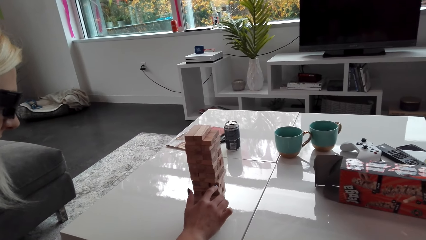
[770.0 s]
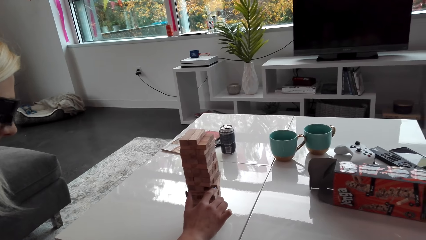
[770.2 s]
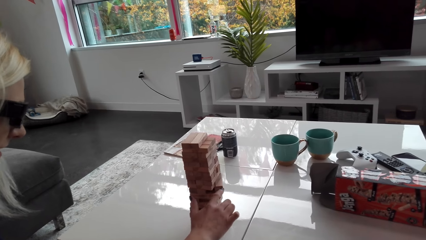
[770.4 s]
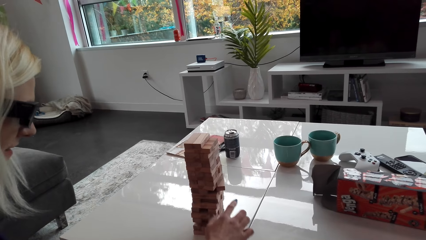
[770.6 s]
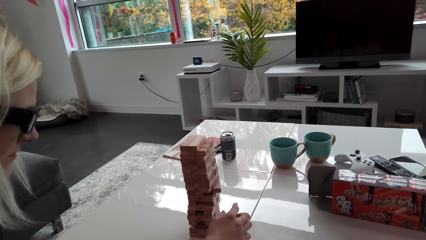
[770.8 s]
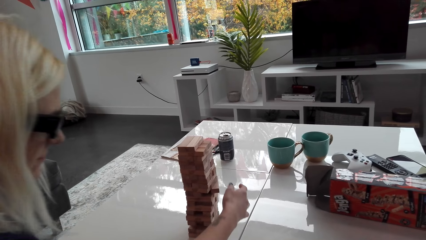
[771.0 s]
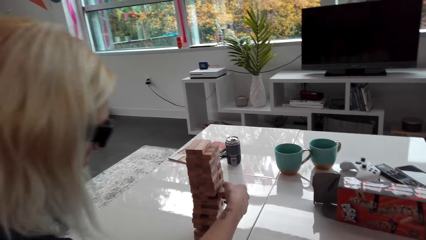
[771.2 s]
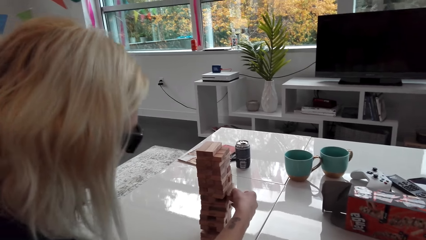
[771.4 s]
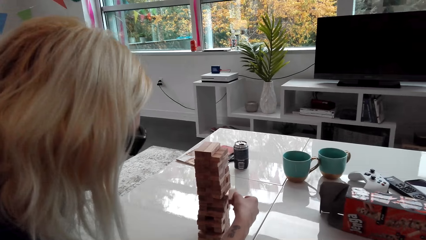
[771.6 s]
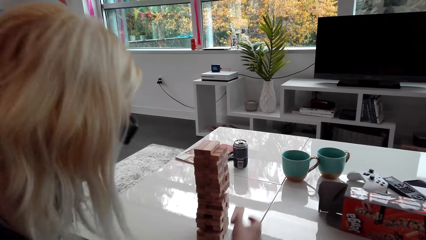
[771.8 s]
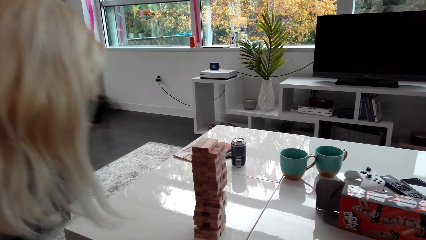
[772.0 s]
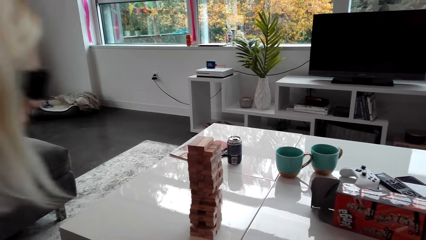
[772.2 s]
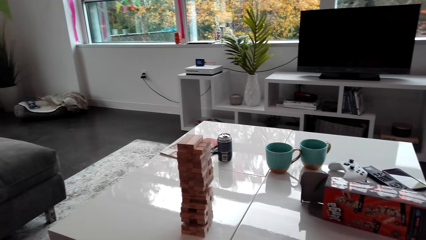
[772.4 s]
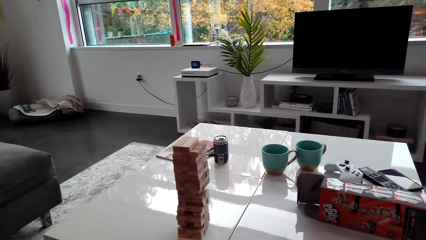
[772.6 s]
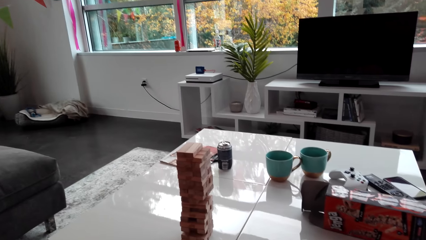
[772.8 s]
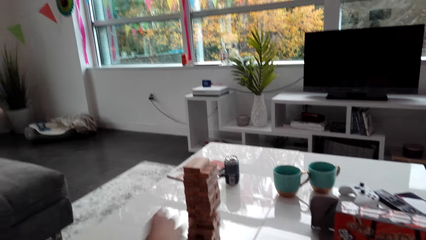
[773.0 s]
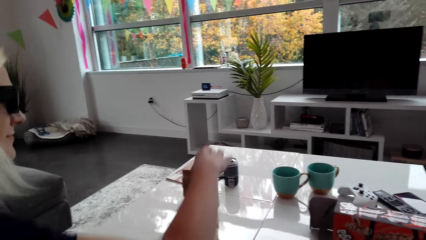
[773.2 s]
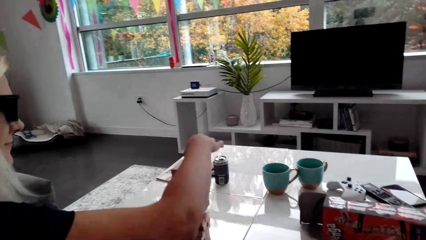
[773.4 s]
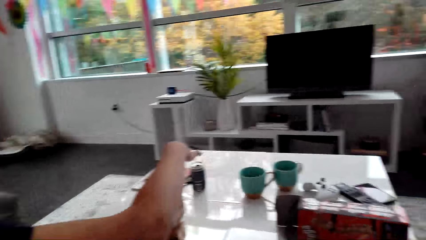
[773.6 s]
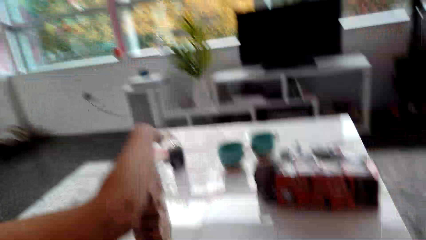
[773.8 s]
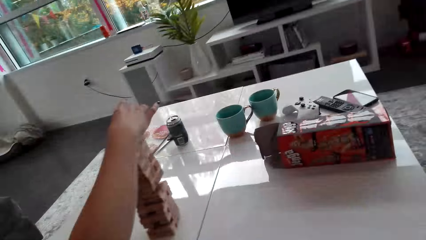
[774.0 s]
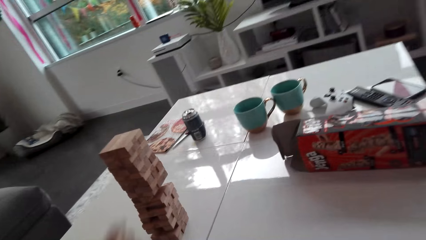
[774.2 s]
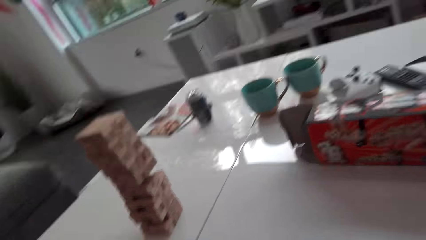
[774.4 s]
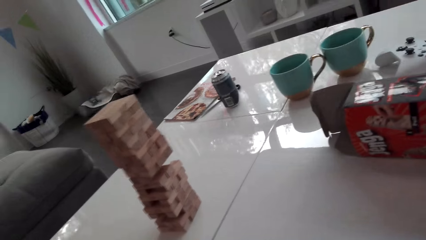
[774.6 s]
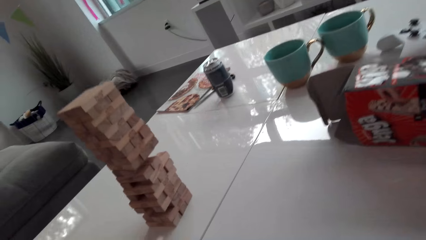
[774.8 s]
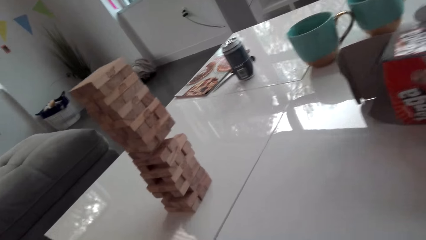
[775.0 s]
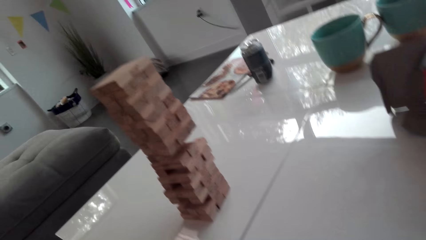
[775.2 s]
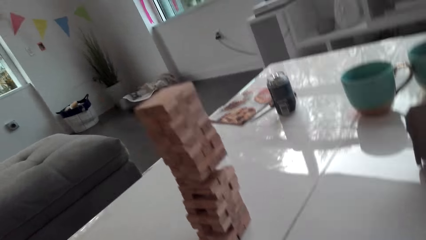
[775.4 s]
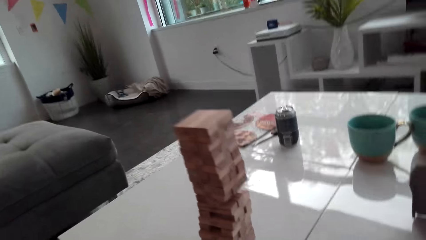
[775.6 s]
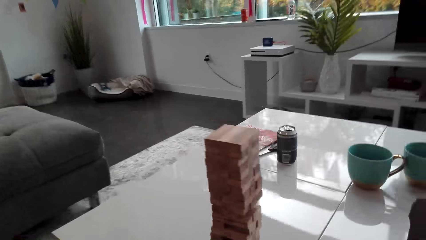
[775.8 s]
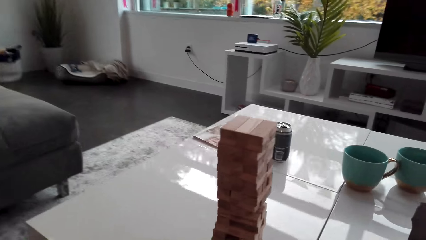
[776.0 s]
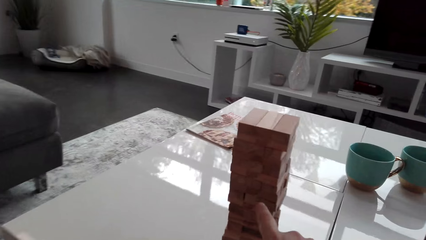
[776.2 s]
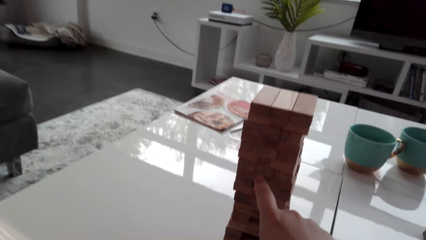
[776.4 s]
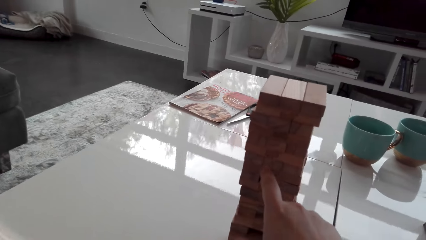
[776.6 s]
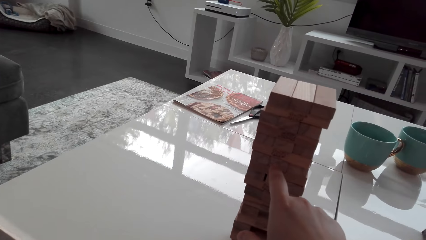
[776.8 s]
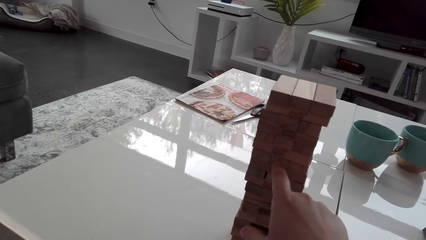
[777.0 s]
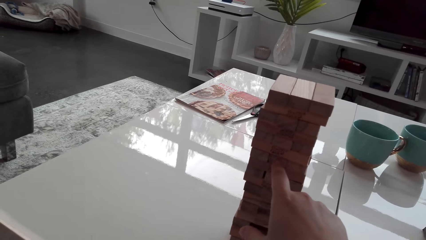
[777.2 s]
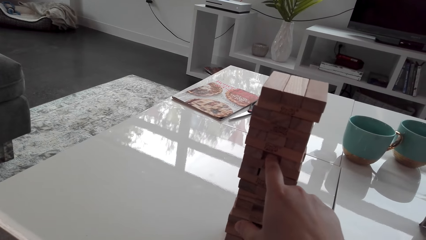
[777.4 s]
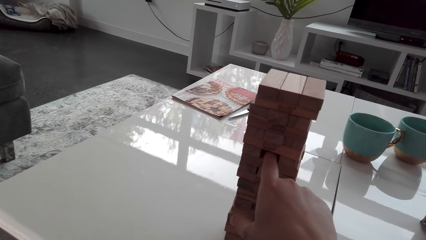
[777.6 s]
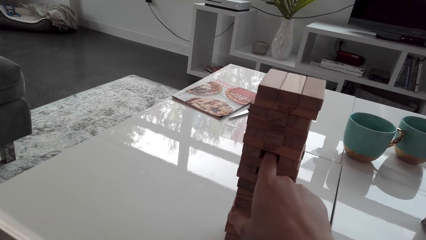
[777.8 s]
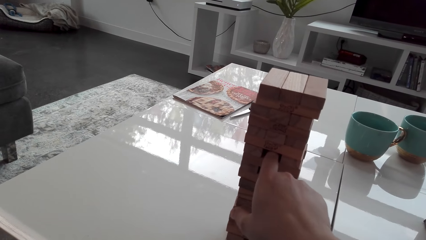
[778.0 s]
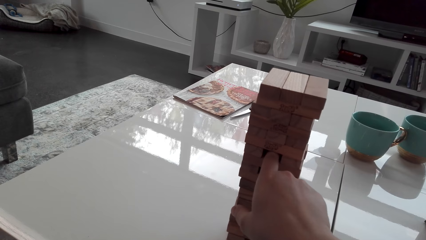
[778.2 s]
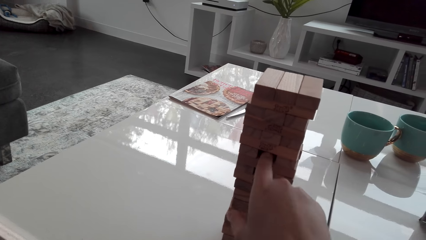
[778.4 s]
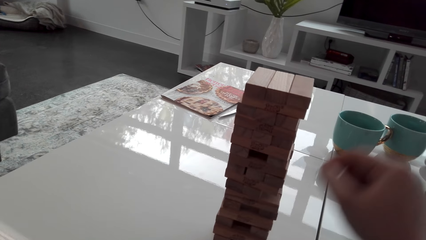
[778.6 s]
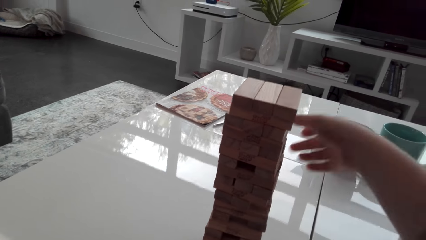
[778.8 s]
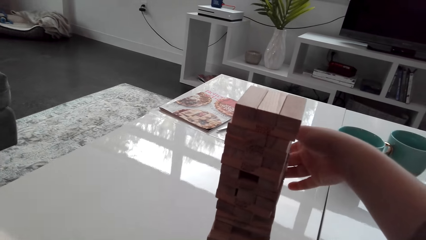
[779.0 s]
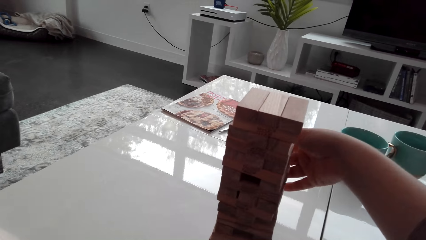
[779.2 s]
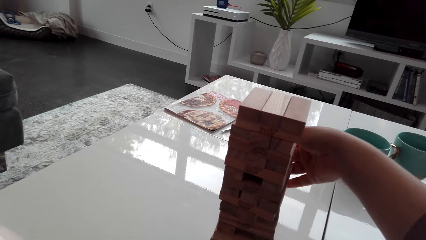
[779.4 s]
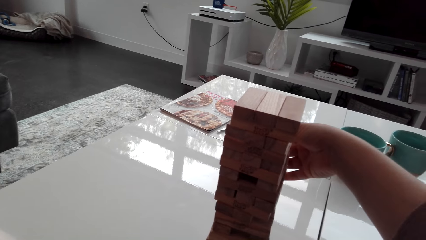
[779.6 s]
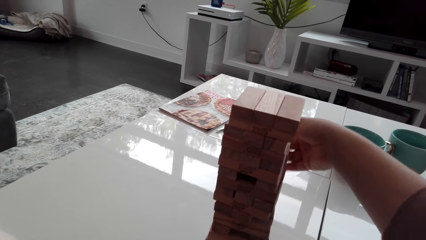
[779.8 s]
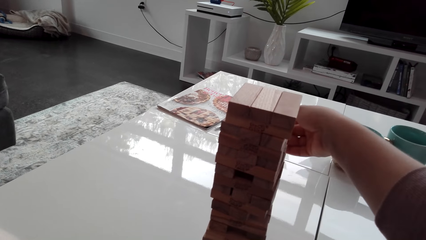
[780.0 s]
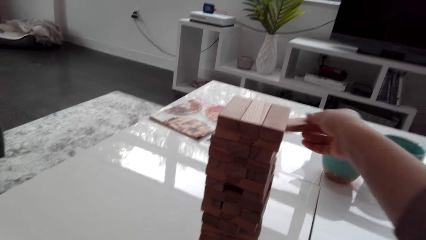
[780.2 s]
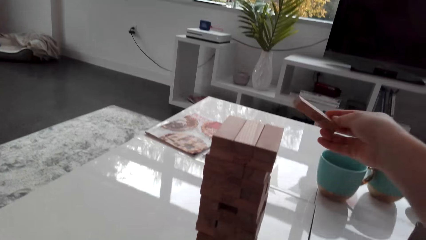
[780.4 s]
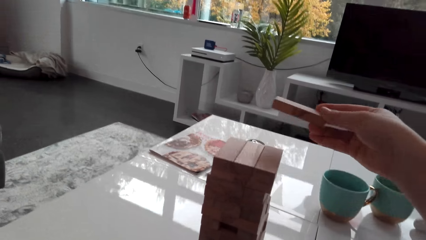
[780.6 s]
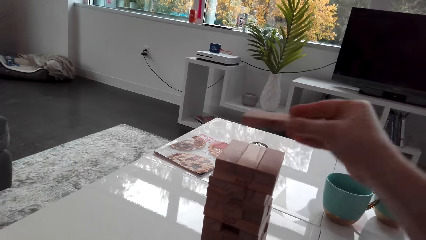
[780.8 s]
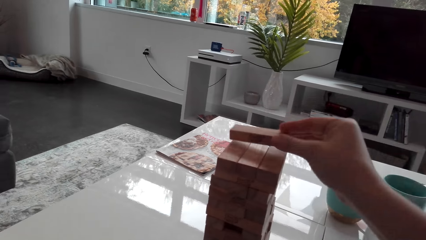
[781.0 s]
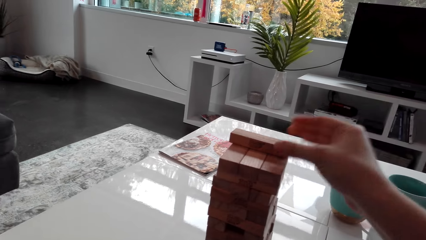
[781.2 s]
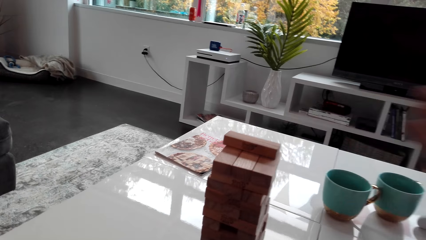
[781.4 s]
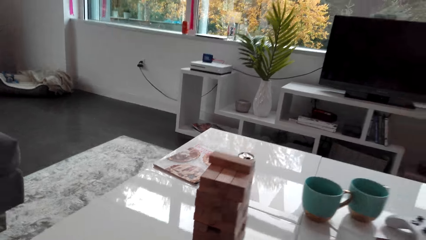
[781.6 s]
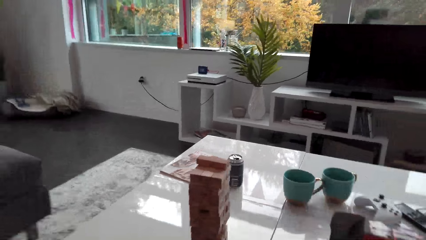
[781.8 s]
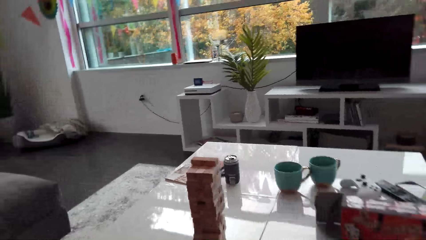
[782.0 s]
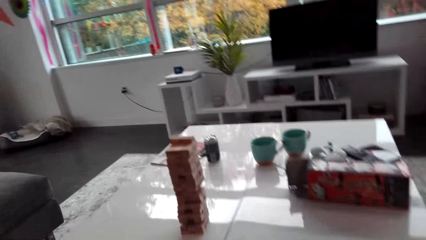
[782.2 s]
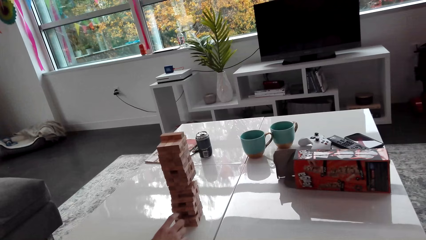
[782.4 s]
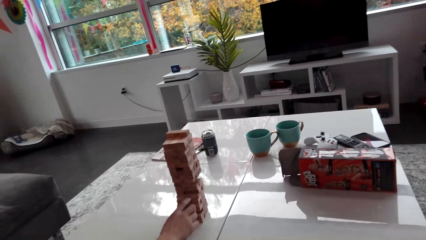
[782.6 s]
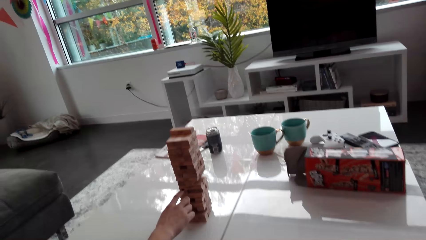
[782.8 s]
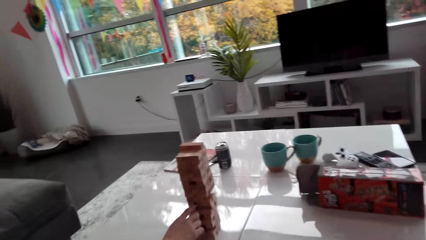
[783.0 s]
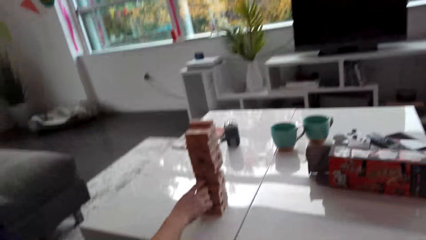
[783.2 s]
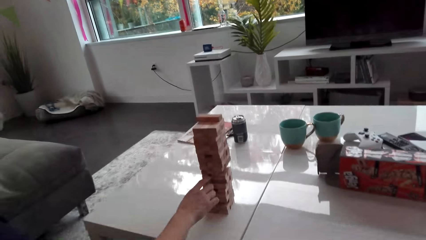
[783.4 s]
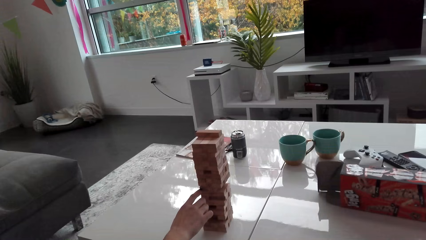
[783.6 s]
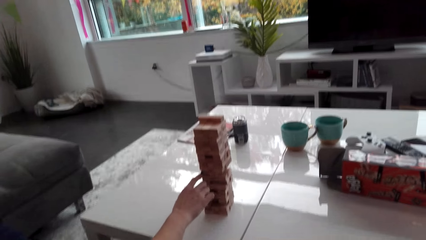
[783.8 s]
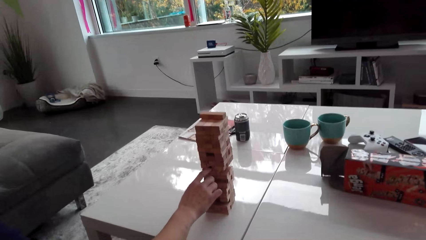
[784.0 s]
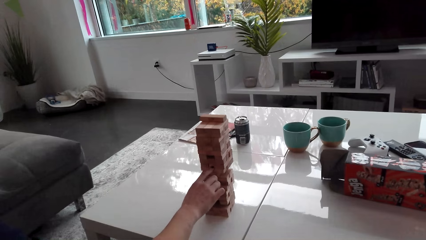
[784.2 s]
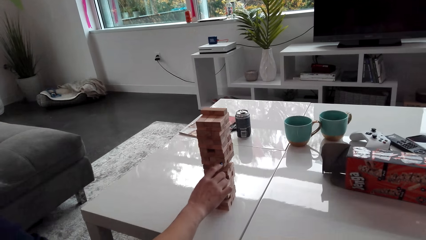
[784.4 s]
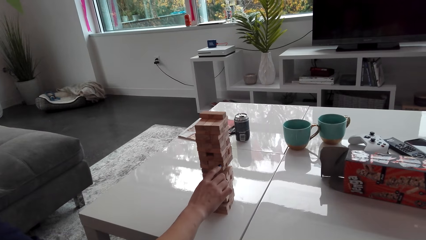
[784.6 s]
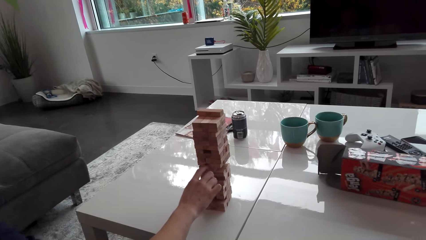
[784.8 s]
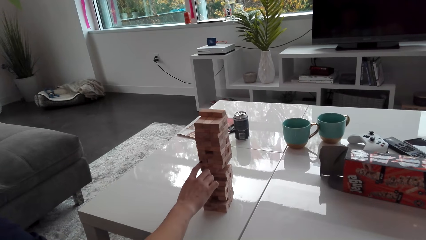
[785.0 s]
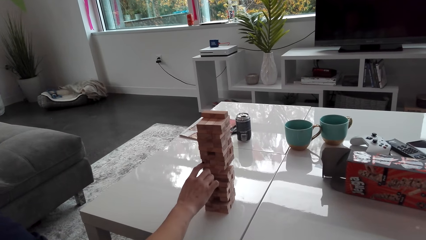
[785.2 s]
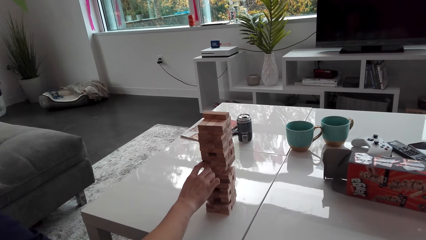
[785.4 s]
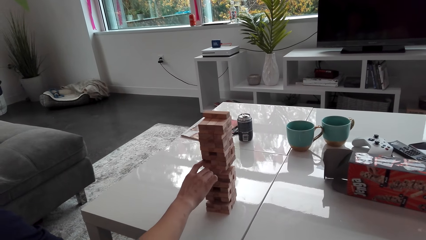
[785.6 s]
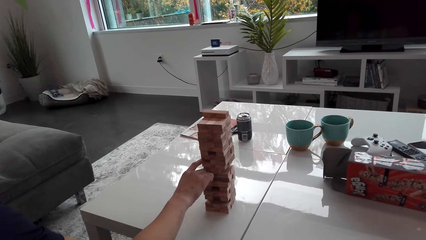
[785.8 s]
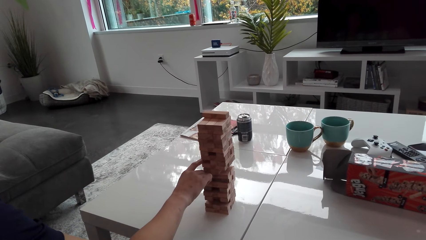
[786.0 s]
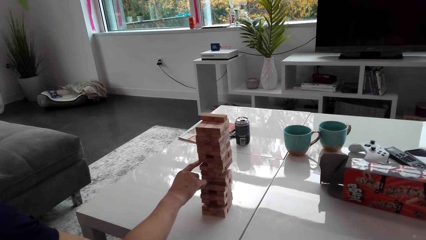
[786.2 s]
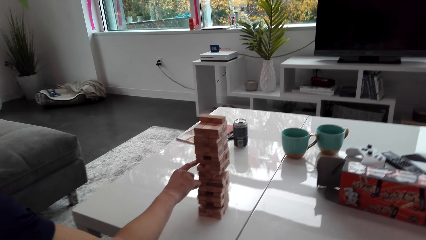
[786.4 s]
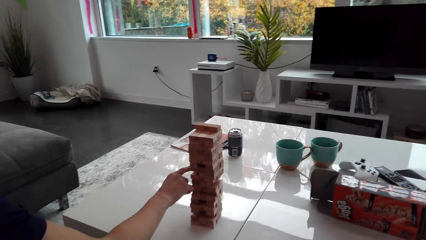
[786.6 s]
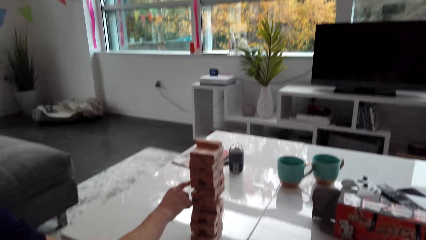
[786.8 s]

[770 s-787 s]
A woman takes a wood brick and places the wood brick on the topmost level. The camera wearer takes a wood brick from the tower. They place the wood brick on the topmost level. The woman points at the blocks on the tower.
